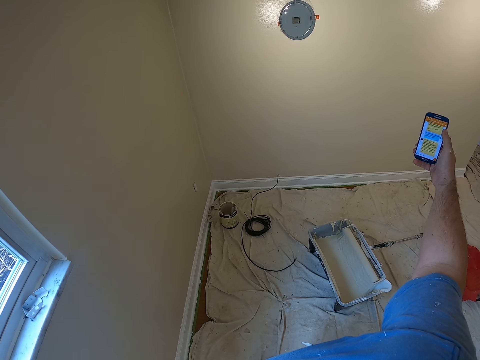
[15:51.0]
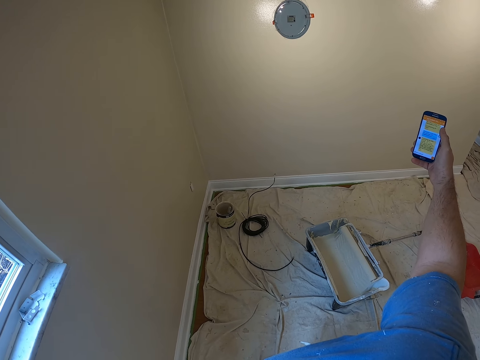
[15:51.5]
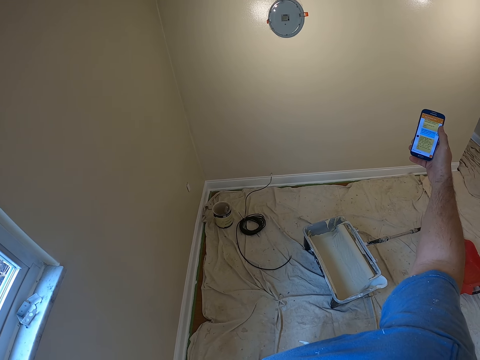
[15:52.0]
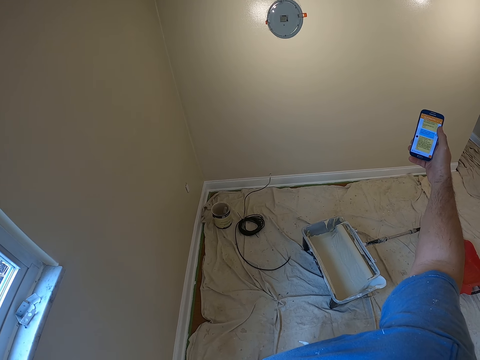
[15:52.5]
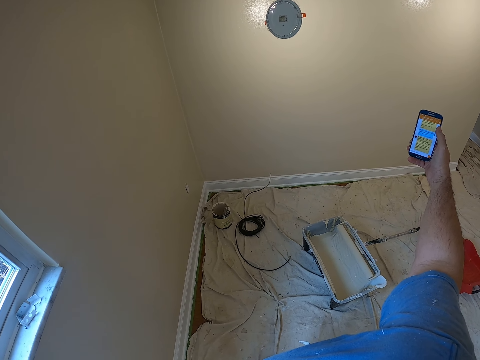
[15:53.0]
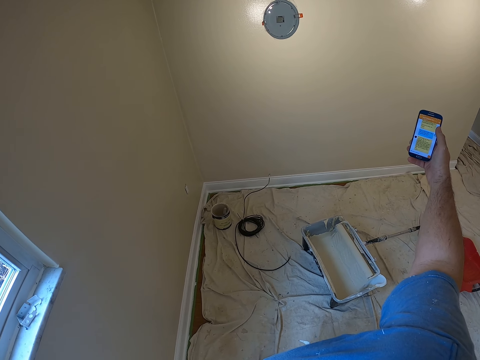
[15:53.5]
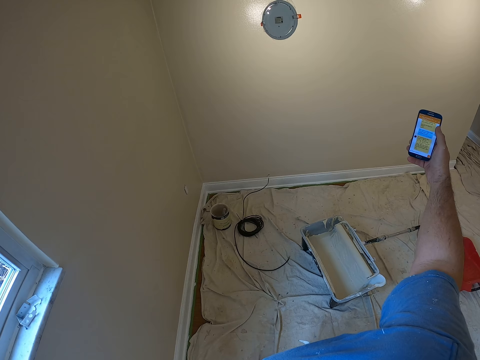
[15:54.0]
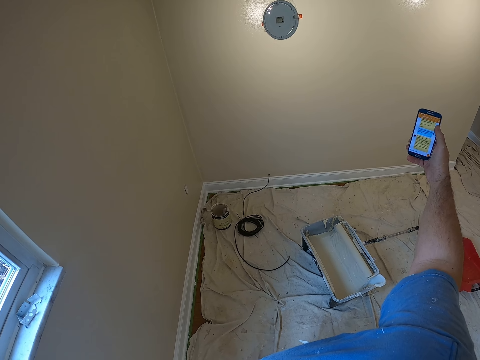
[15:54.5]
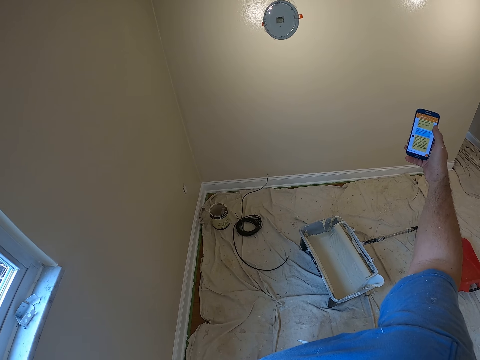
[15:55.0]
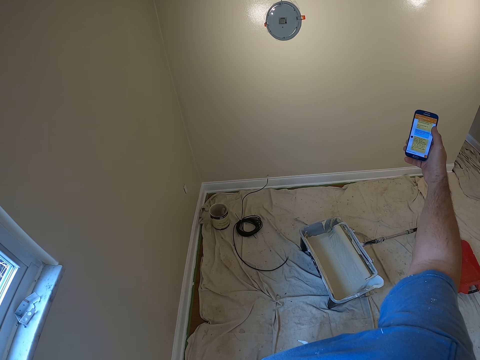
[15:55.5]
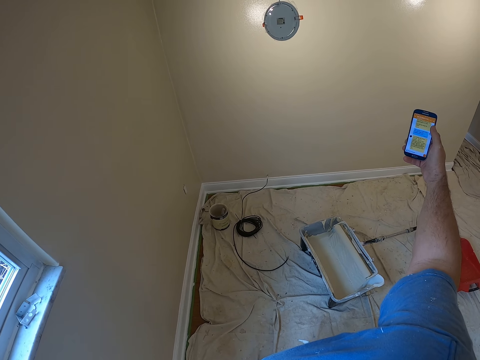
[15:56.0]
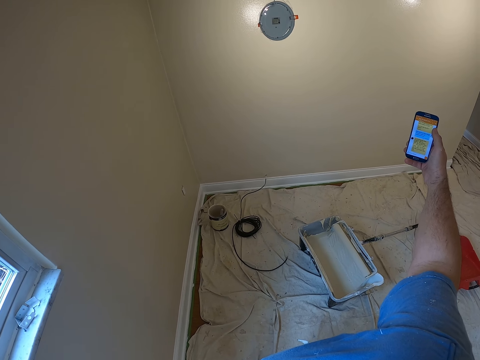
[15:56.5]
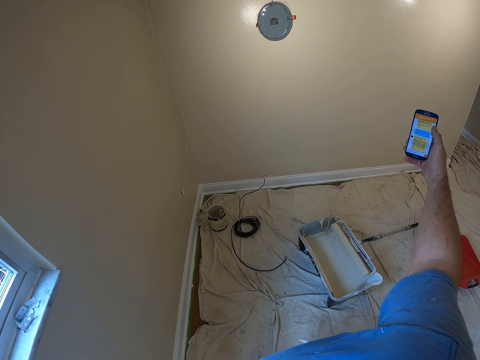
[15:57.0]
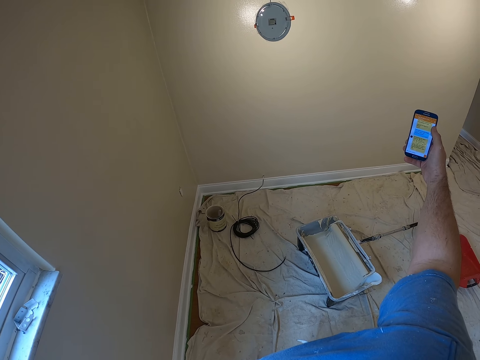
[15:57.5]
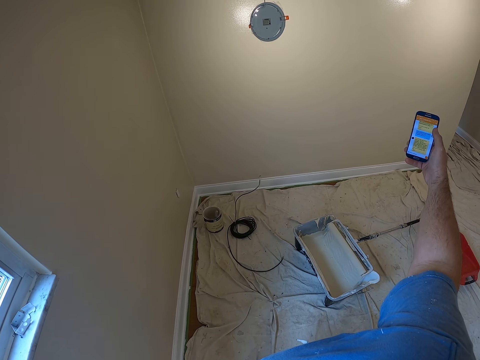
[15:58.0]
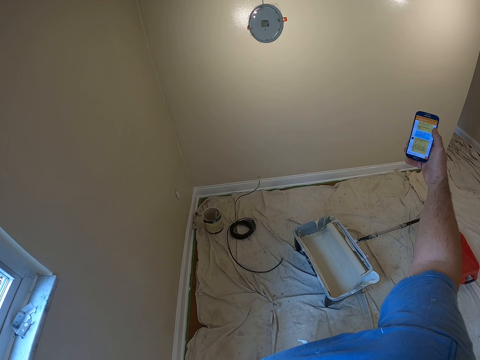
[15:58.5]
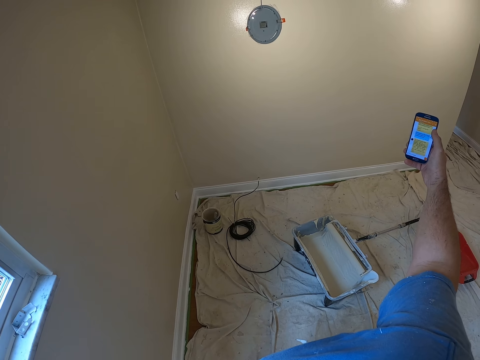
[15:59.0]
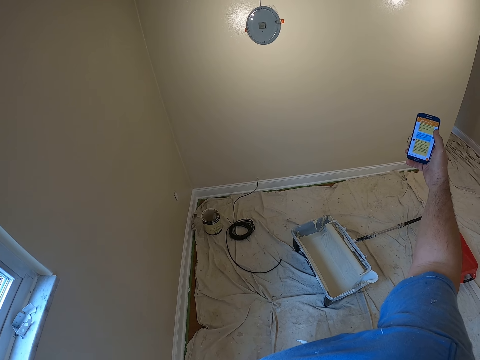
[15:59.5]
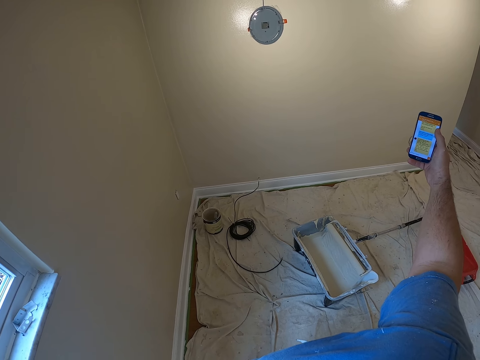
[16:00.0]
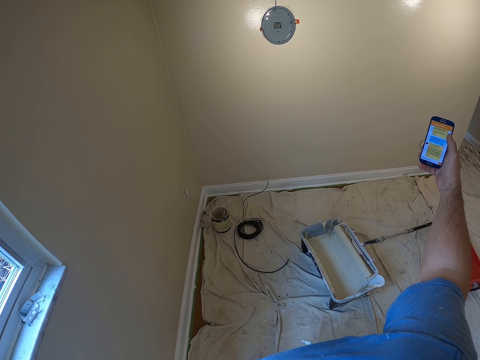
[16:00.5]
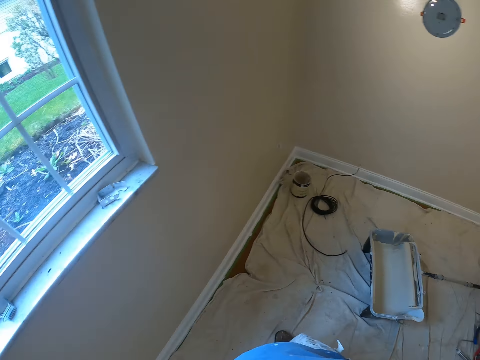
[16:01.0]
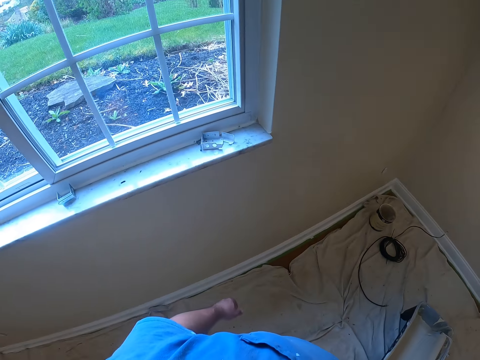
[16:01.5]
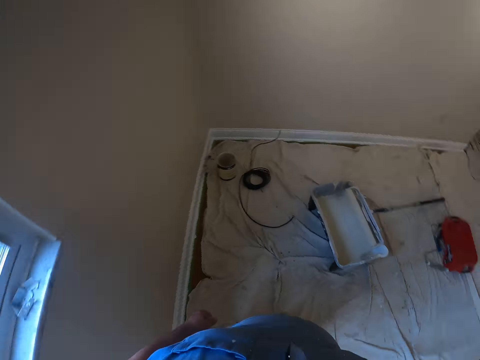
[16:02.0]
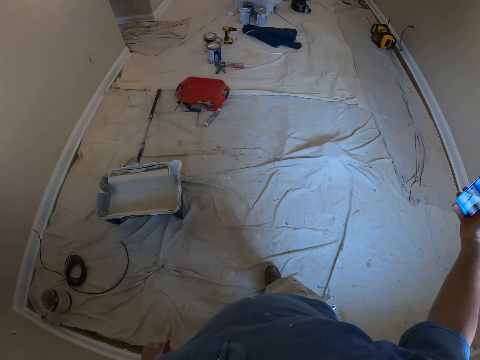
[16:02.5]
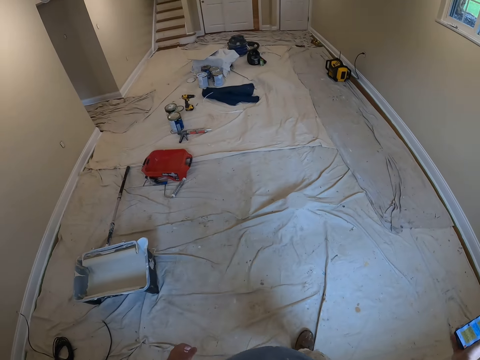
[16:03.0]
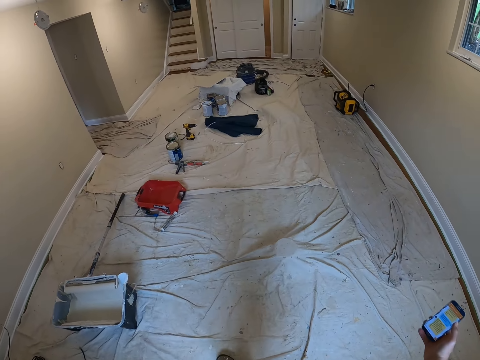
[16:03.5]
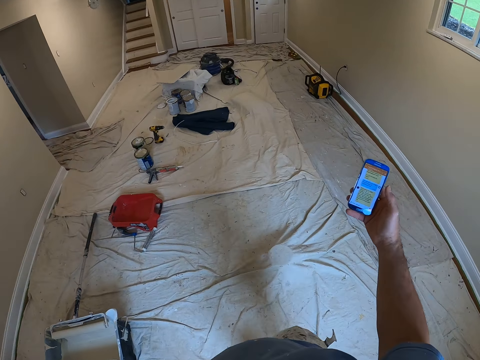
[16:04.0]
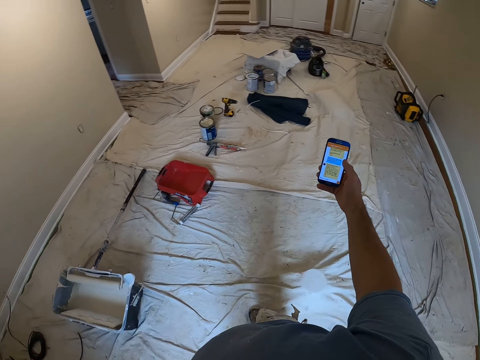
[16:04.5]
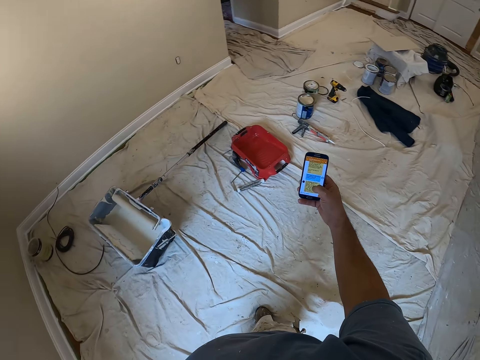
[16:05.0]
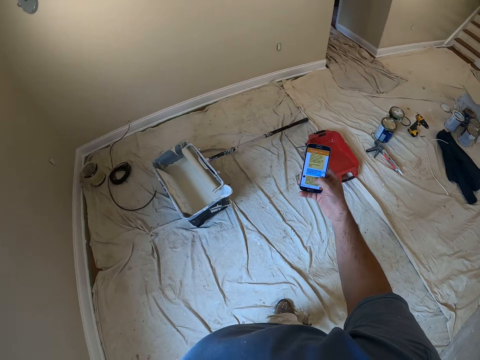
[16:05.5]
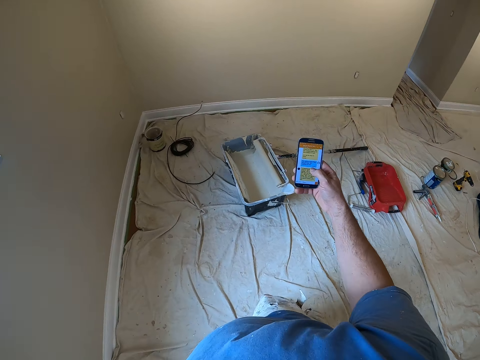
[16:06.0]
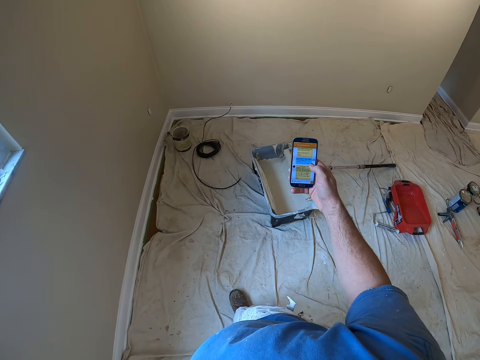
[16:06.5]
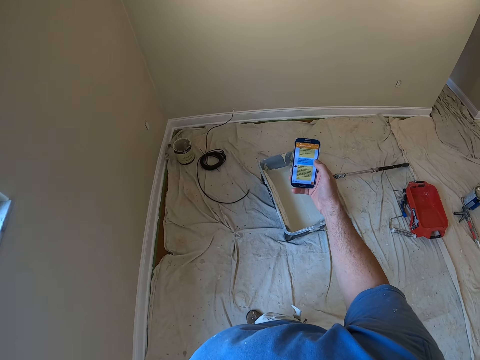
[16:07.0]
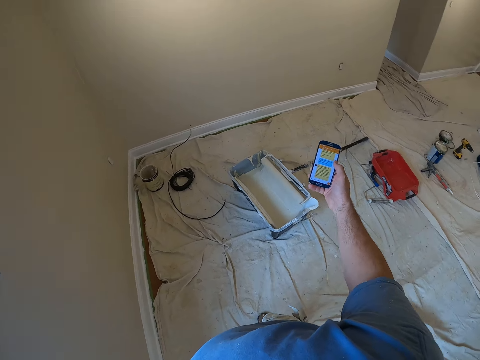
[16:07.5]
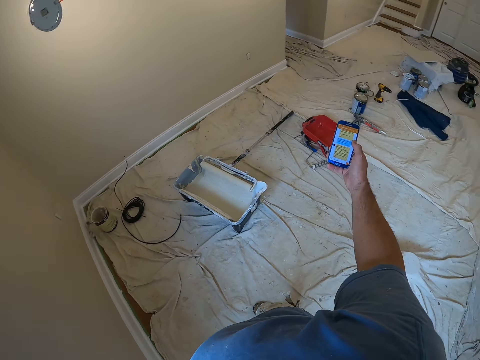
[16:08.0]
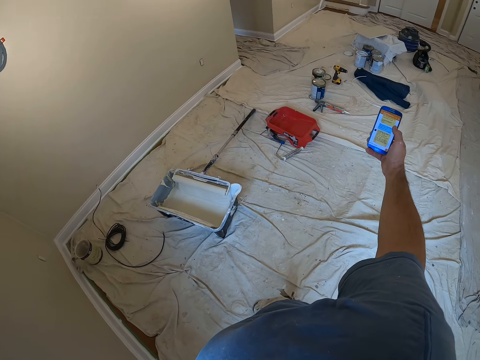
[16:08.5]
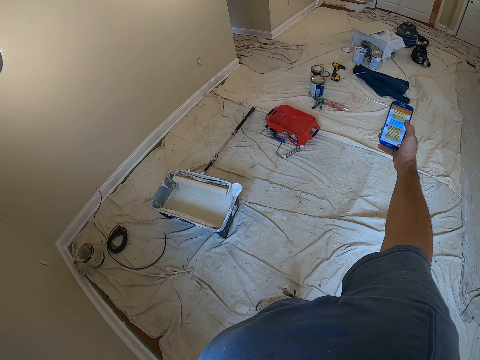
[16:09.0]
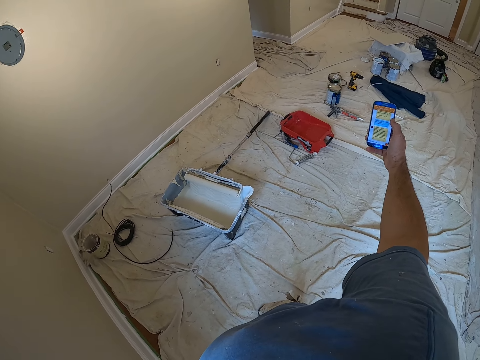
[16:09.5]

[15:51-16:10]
The camera wearer walks across the room. They turn around in the room. They operate the phone. They stop the phone operation. They place the phone into the pocket and walk towards a paint can.

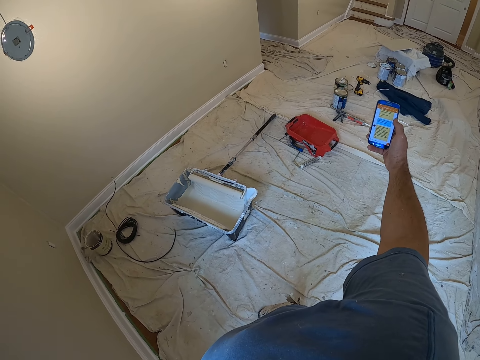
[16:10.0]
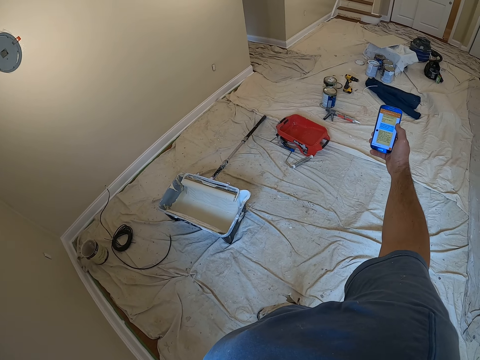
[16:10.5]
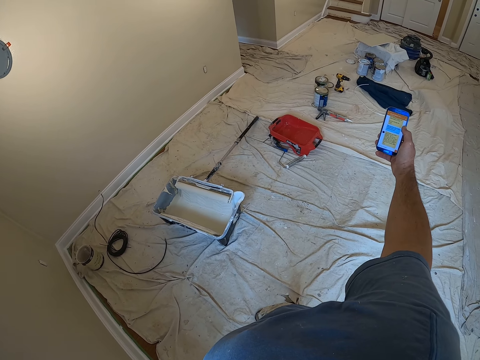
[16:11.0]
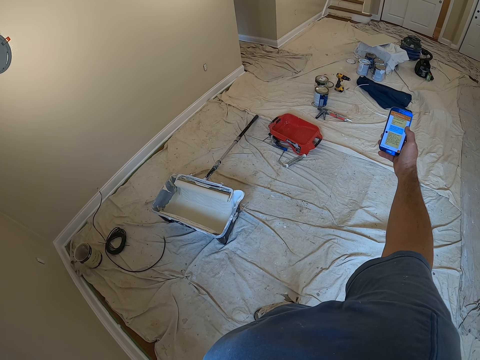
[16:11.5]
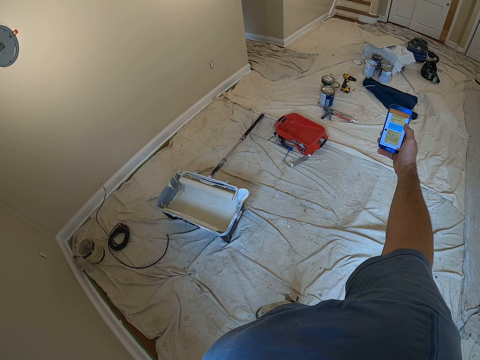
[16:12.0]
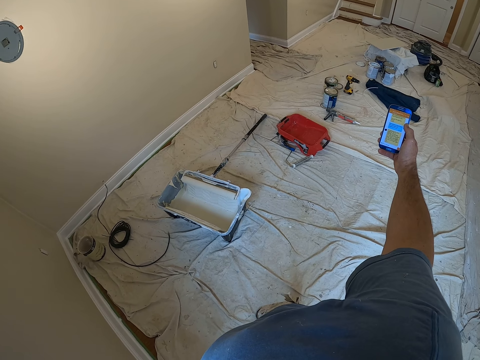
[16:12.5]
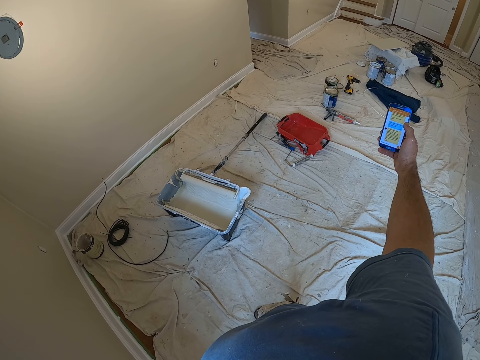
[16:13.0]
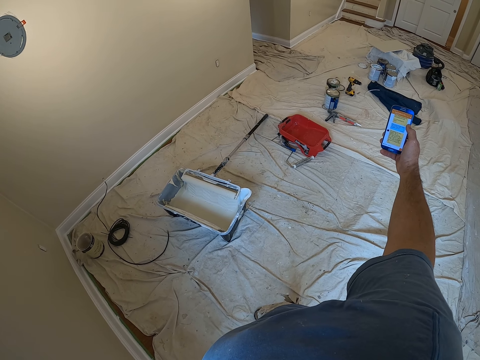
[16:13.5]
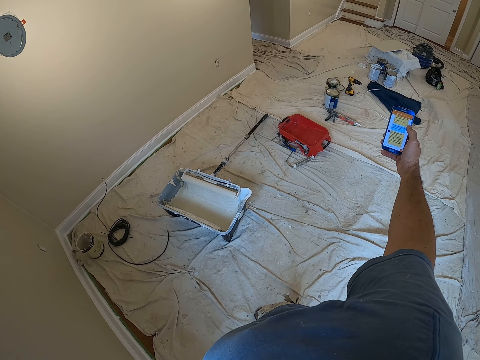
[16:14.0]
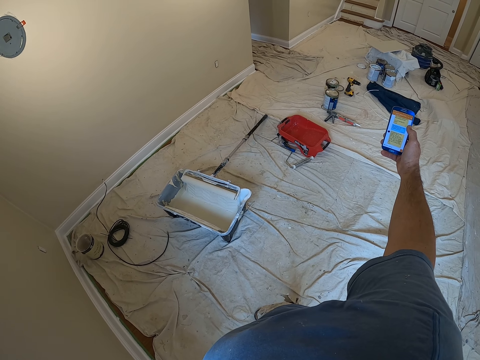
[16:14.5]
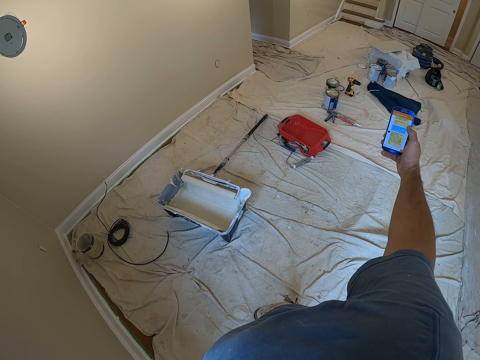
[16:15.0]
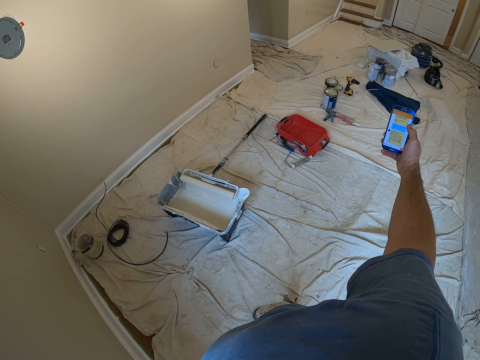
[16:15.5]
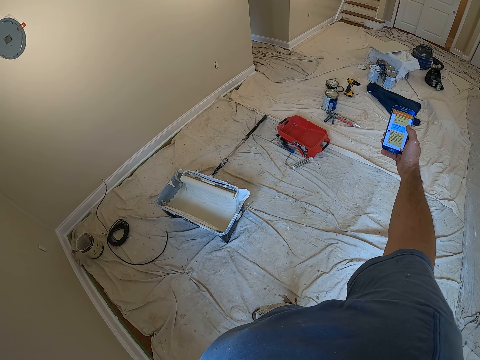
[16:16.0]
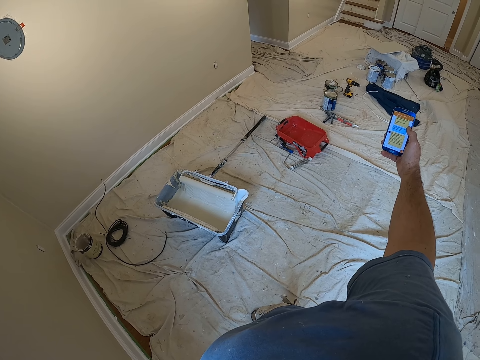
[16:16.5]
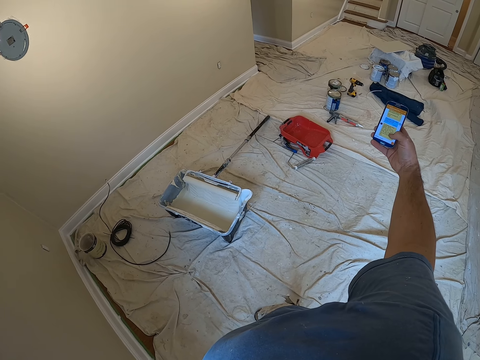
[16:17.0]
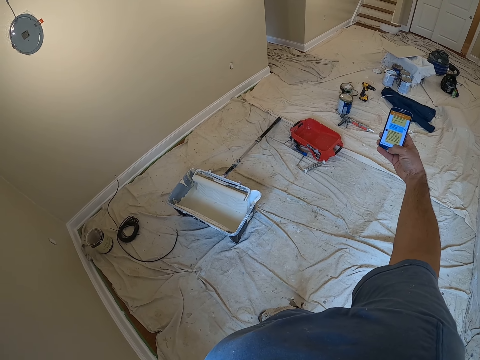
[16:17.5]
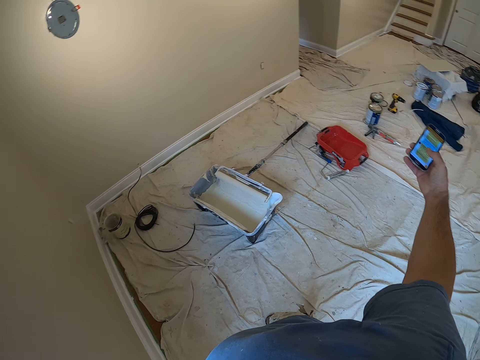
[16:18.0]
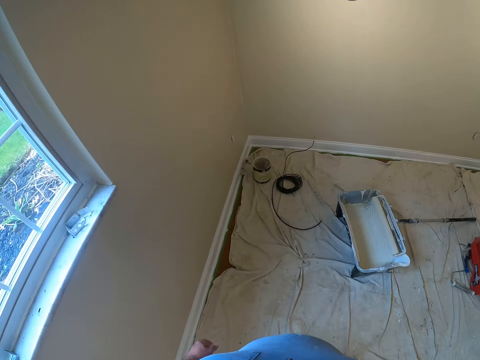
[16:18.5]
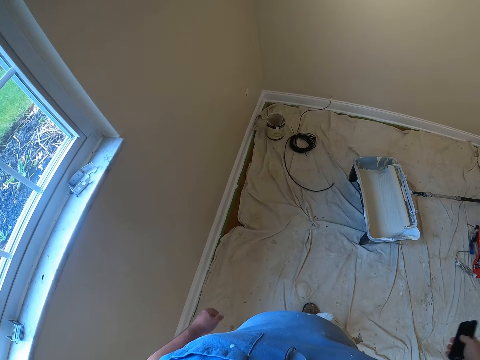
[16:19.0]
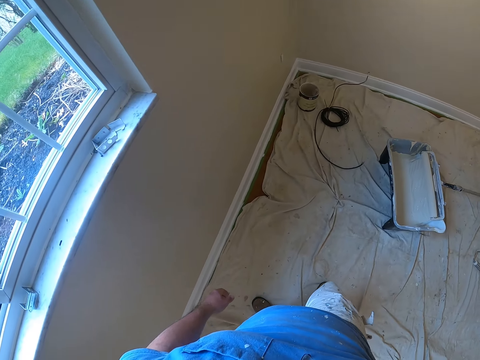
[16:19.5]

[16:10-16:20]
The camera wearer holds his phone in the room. They hold the paint brush. They hold the paint can.
